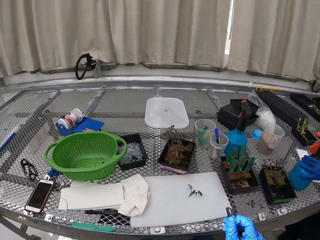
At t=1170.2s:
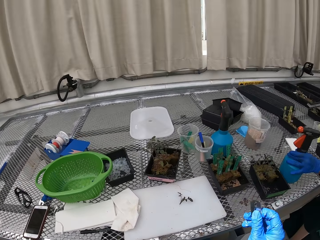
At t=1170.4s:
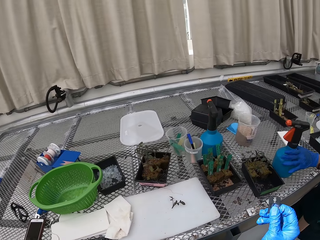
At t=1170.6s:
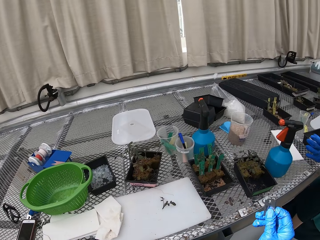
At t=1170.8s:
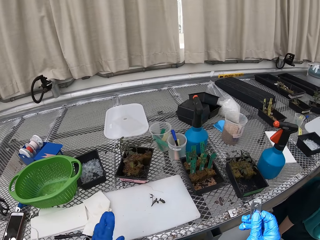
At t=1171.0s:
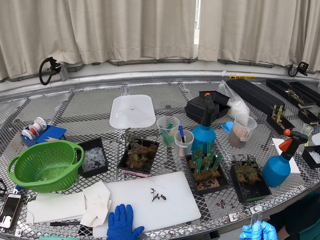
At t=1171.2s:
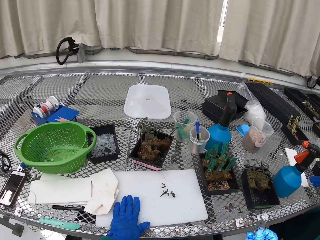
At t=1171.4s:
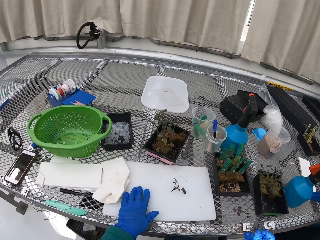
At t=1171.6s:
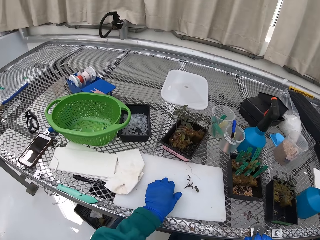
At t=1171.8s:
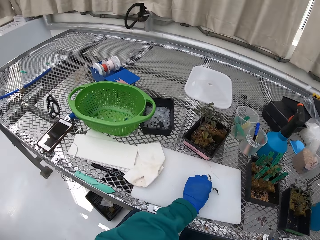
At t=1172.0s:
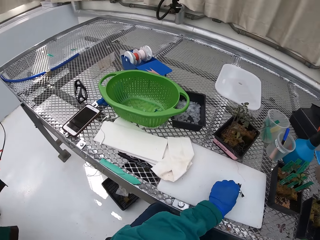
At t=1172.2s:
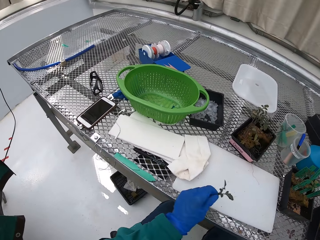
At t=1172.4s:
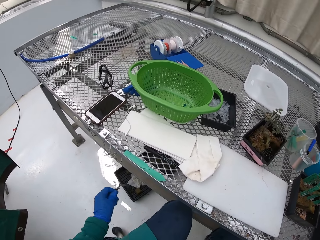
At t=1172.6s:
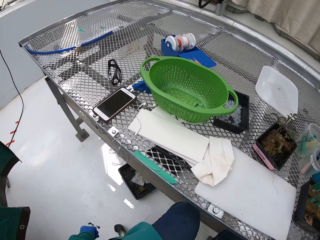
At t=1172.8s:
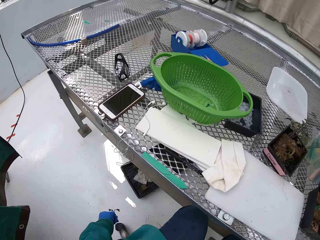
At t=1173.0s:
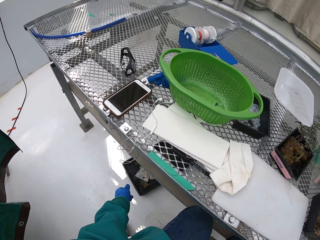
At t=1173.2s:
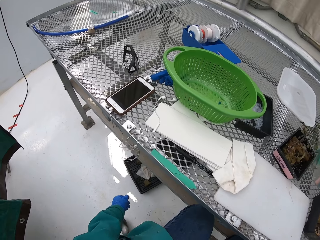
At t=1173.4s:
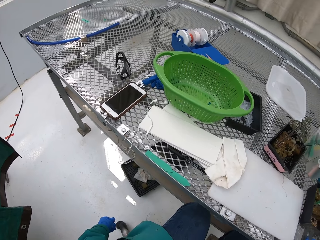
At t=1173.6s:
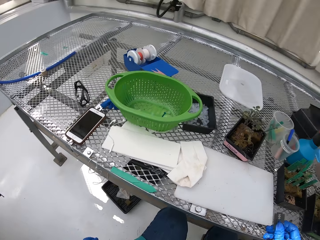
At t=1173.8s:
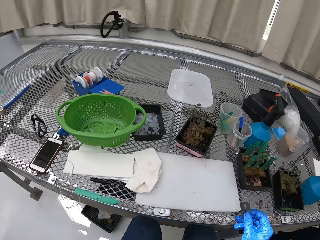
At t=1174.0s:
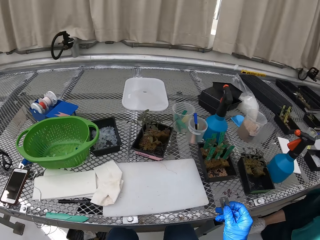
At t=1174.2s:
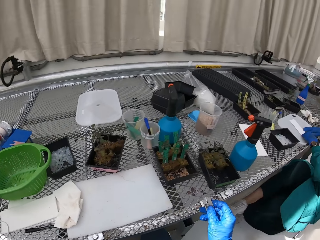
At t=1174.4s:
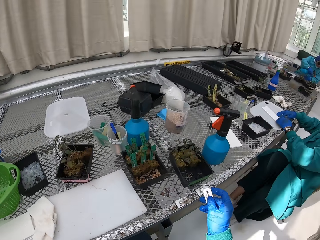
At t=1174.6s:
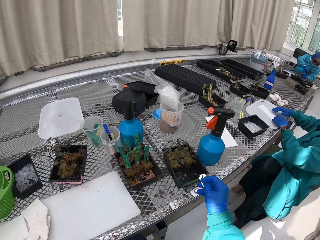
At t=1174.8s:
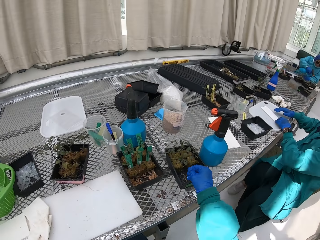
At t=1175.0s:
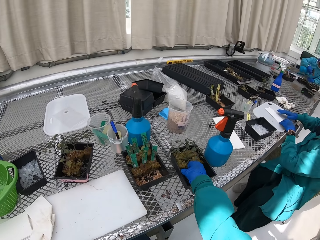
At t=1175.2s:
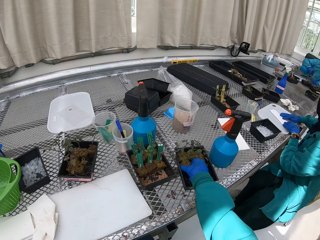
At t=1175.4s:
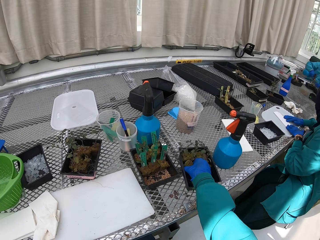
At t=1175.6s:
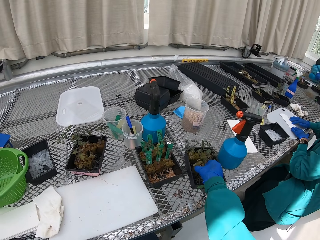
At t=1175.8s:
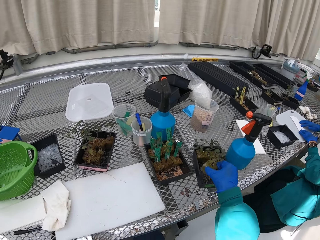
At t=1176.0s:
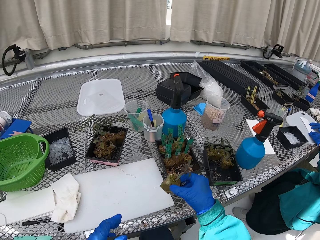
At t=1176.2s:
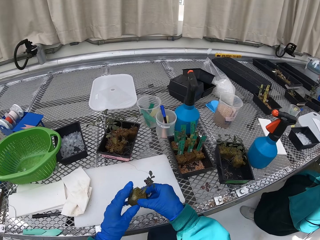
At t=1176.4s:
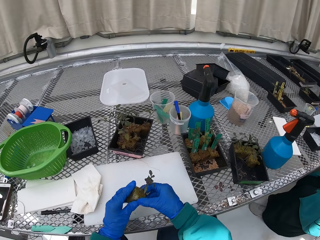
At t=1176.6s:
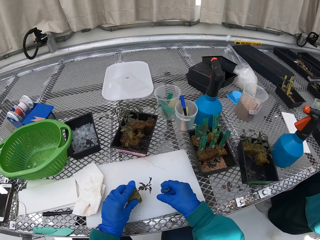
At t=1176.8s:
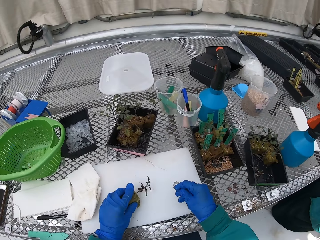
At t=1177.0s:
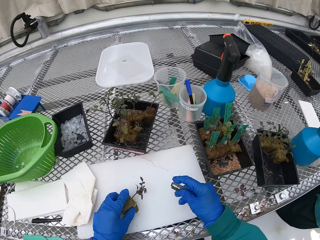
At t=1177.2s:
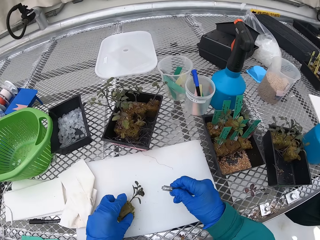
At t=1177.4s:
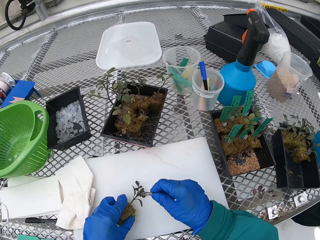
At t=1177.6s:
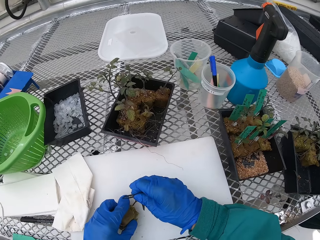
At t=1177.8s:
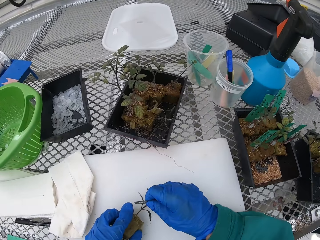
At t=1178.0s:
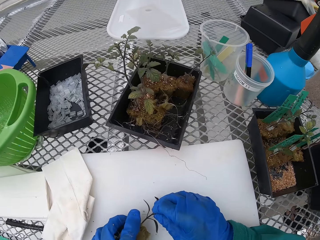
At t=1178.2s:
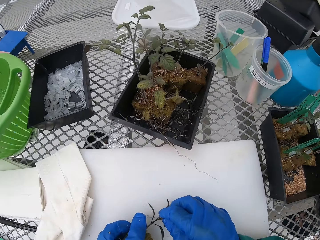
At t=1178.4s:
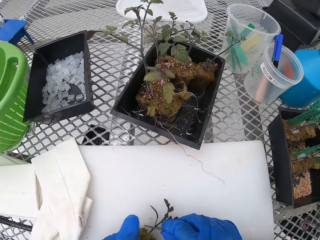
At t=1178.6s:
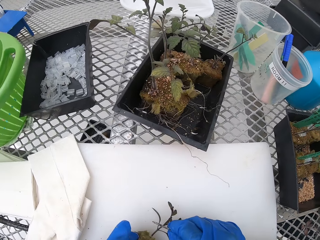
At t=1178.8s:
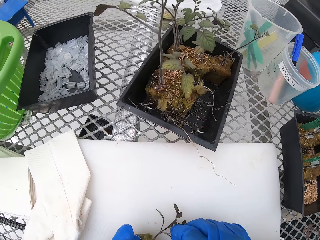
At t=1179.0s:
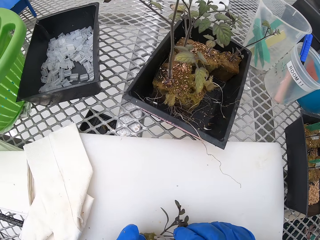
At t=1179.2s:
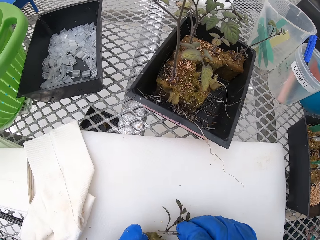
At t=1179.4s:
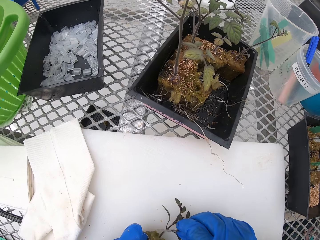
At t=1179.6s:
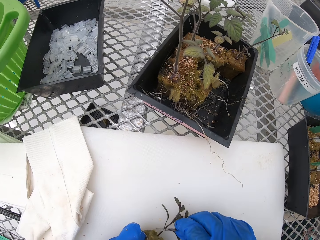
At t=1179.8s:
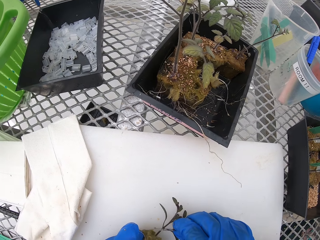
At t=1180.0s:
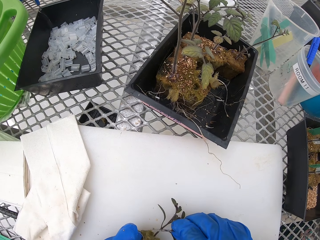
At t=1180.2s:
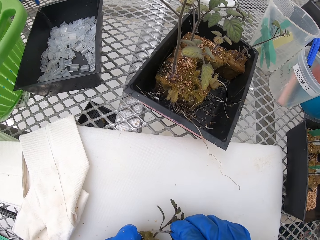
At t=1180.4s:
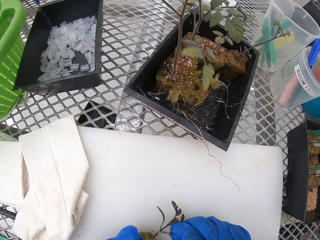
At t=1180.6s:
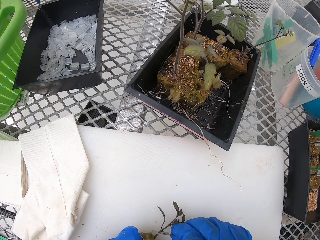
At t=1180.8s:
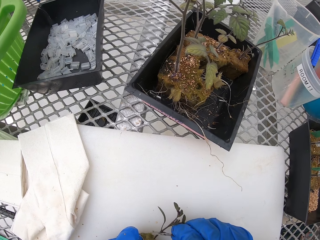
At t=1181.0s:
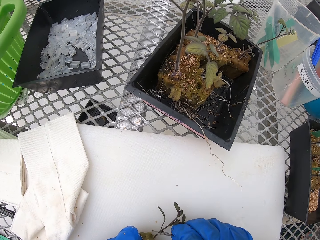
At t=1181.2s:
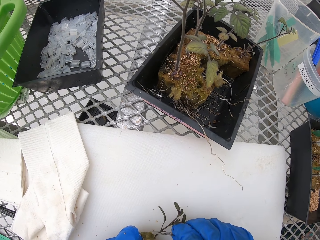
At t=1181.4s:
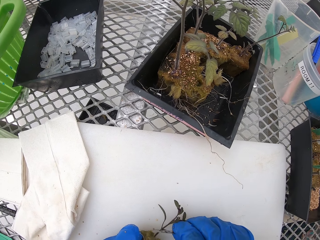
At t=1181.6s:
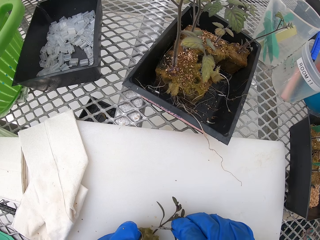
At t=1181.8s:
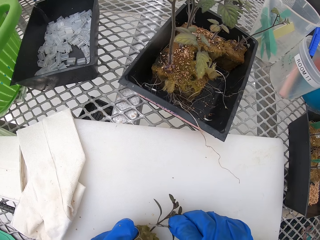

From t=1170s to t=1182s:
The camera wearer picks up the plant. They throw the flower to the waste bin. The lady positions herself on the chair. The camera wearer picks the flower from the vase. They hold the razor with the right hand, put the flower on the table, and cut the flower with the razor.

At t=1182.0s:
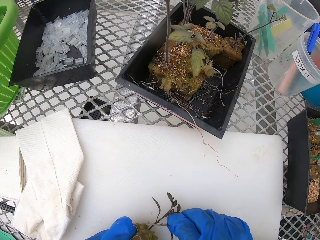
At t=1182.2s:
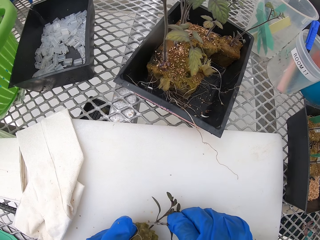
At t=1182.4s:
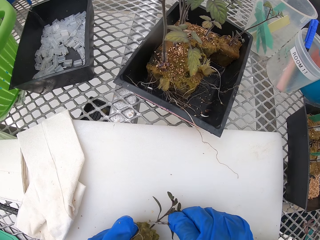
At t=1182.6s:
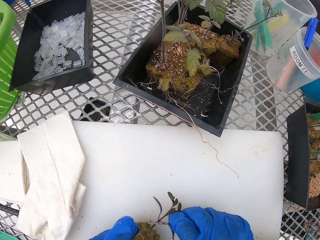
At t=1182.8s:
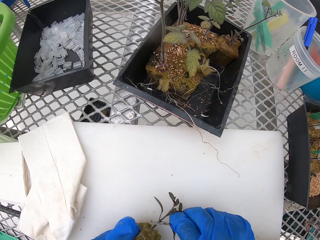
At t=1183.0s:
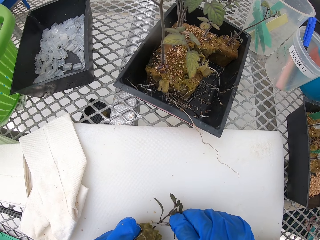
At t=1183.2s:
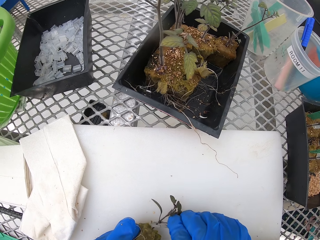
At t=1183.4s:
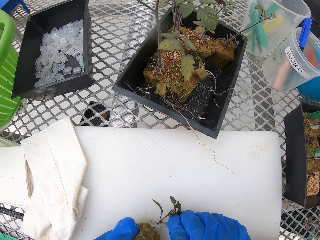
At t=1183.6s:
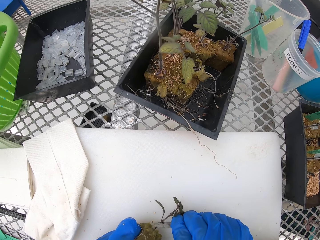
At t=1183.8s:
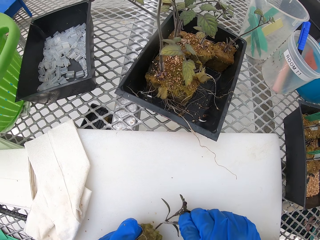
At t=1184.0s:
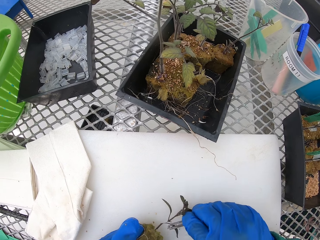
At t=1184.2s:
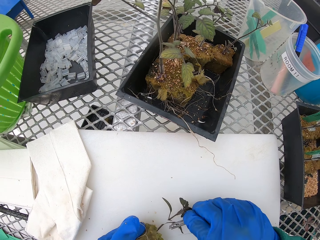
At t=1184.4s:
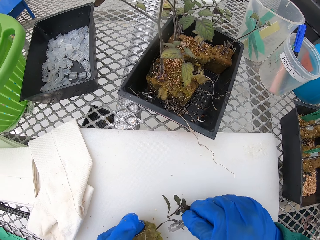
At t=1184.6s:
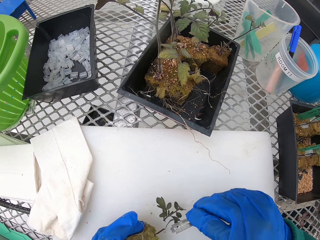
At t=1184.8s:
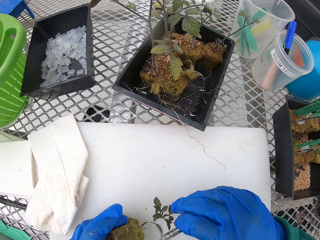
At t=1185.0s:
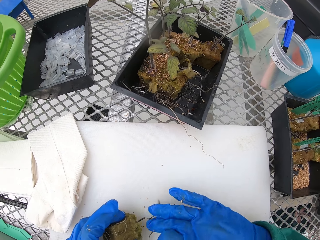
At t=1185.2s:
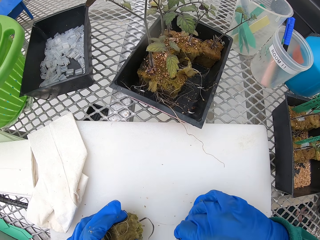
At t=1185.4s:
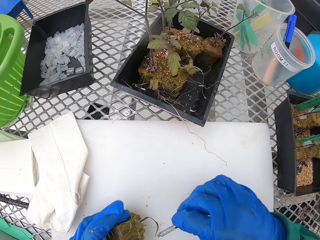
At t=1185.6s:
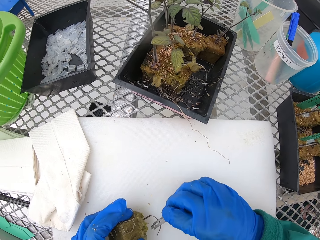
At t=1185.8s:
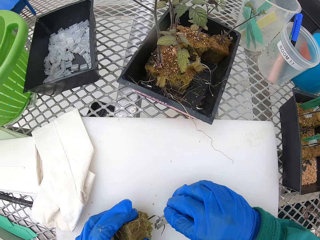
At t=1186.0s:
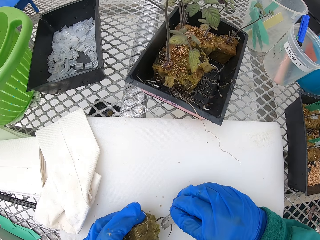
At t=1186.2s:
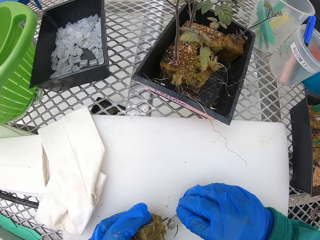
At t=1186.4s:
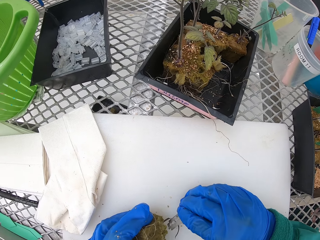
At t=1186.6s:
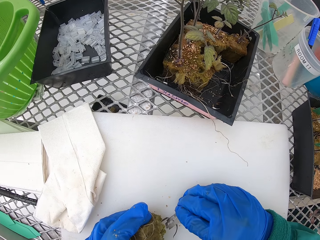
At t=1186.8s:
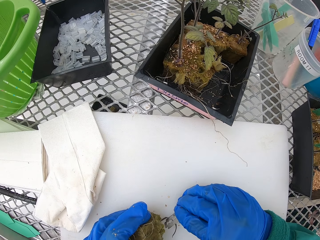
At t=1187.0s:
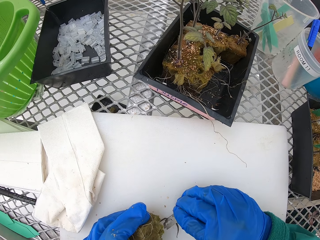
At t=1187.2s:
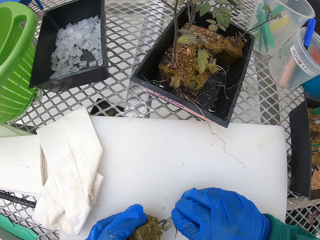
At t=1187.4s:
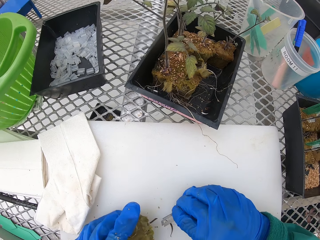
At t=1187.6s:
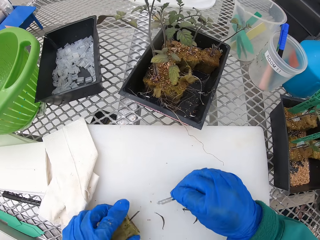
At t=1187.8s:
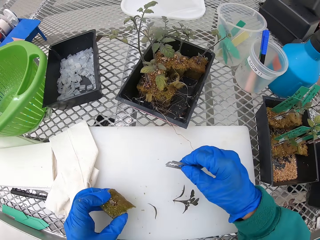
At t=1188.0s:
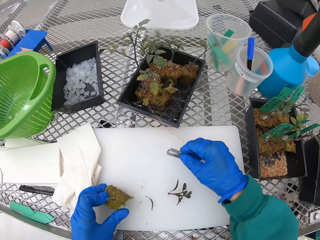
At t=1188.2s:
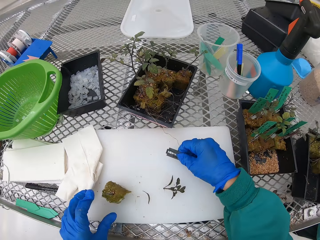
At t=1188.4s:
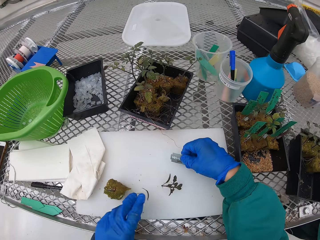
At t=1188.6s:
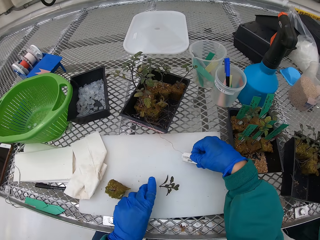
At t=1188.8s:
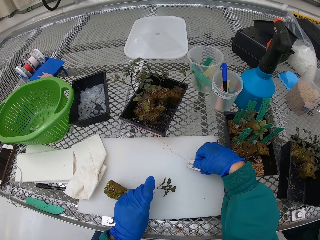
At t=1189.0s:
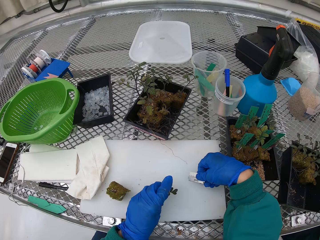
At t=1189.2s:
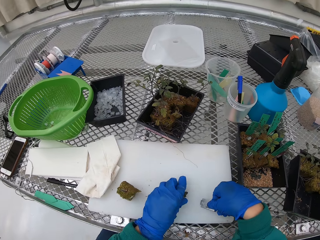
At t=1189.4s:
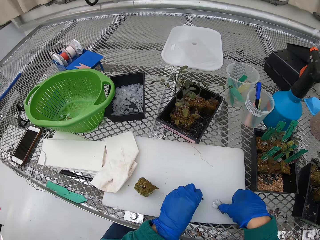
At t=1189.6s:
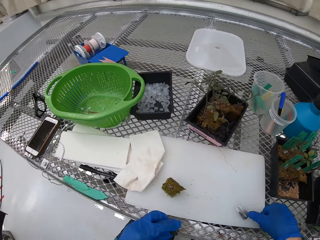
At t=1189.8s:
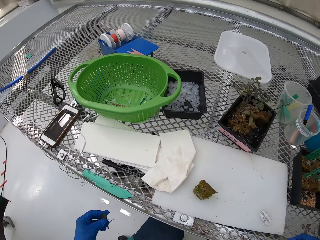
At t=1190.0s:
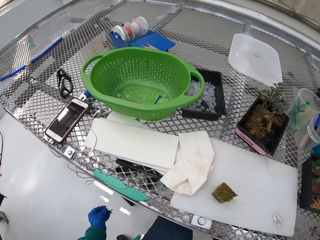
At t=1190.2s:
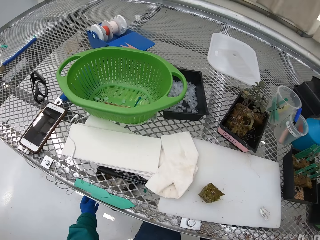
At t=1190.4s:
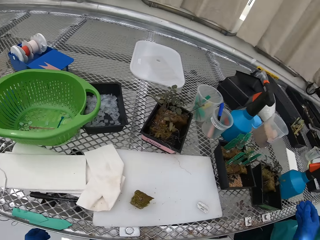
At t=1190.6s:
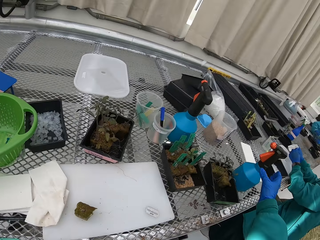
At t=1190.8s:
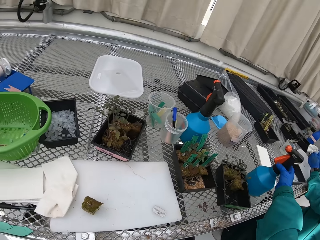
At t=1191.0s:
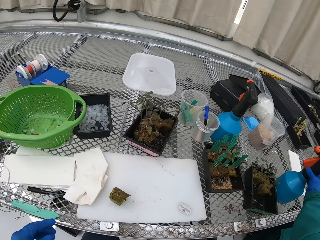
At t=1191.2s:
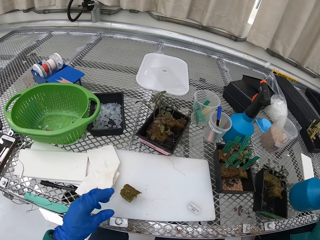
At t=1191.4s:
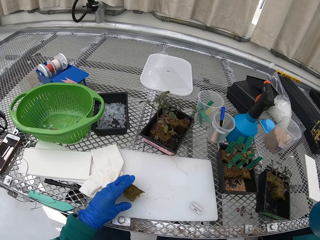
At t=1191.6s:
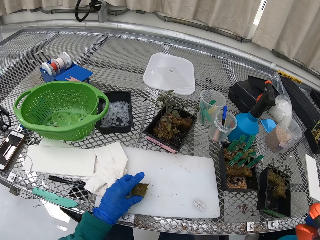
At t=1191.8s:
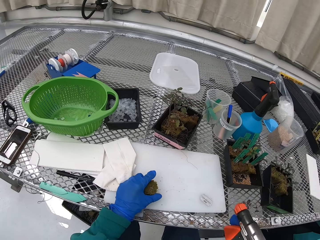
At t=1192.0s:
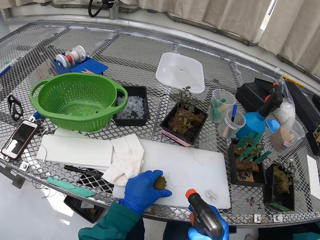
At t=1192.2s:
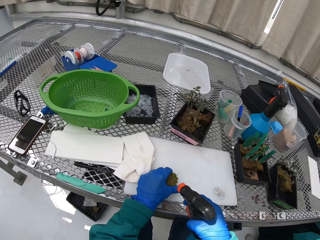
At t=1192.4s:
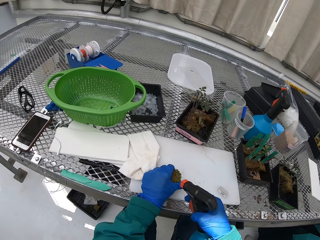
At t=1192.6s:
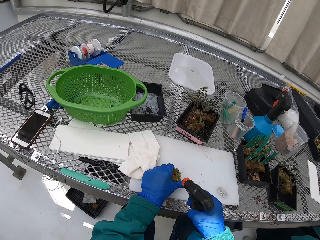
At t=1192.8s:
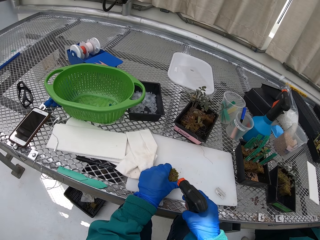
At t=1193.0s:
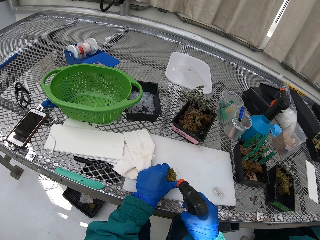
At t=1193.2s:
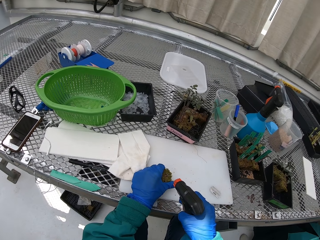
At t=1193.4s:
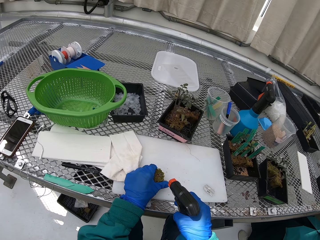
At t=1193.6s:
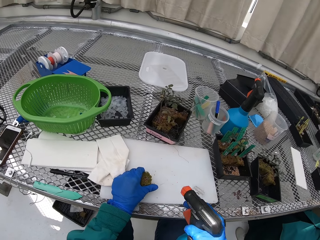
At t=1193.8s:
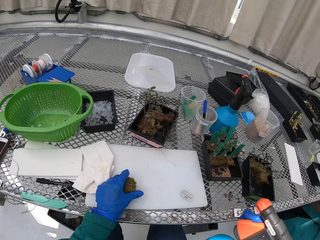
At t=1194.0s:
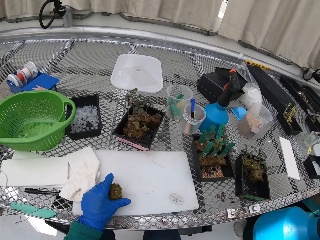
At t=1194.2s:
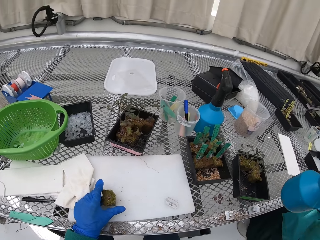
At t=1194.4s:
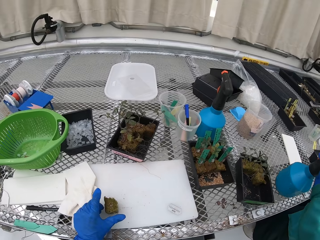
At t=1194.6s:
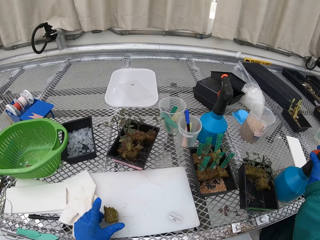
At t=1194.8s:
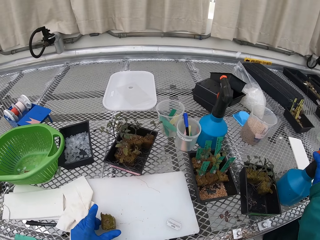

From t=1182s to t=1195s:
The camera wearer throws the parts of the plant in the bin. They spray the plant. They water the soil. They put the spray down.
